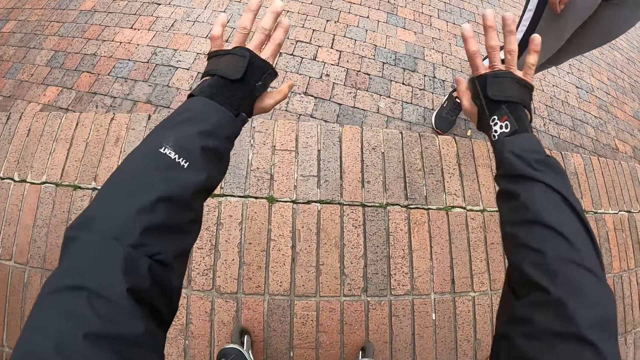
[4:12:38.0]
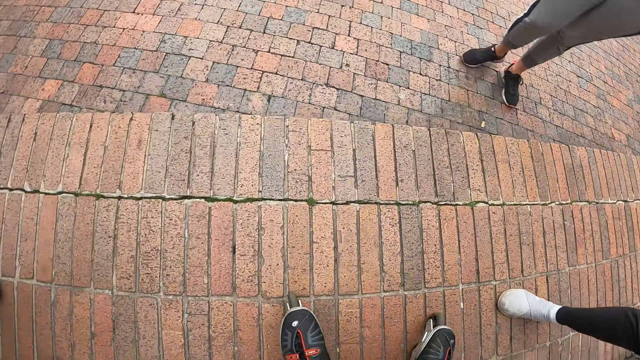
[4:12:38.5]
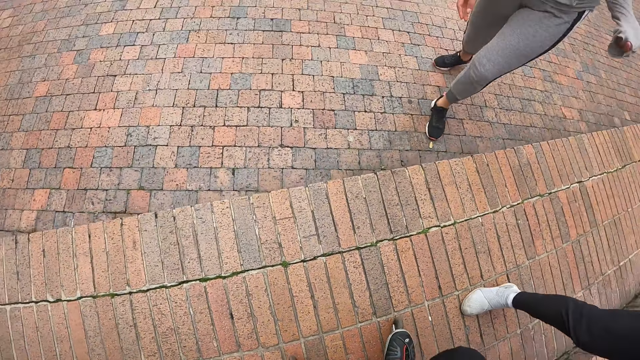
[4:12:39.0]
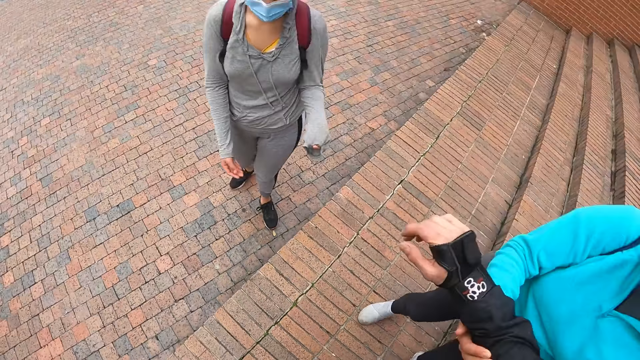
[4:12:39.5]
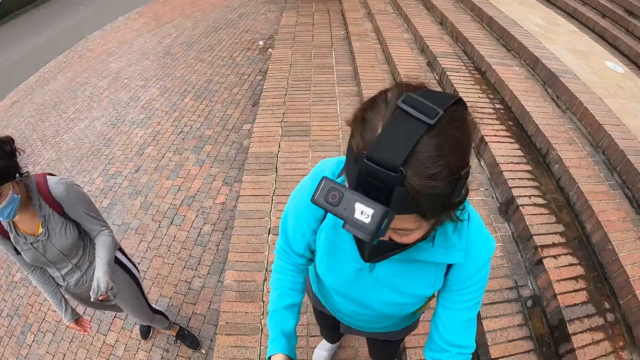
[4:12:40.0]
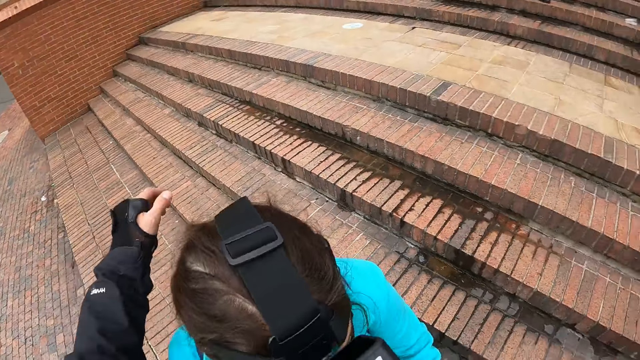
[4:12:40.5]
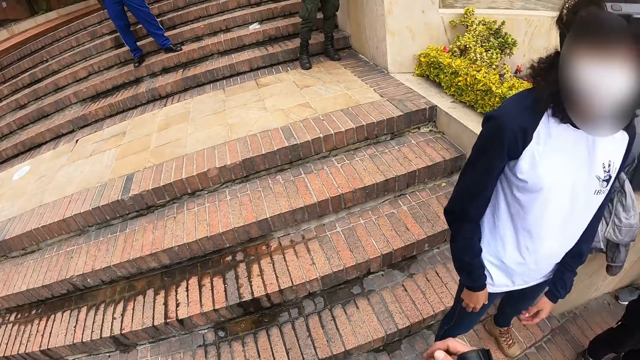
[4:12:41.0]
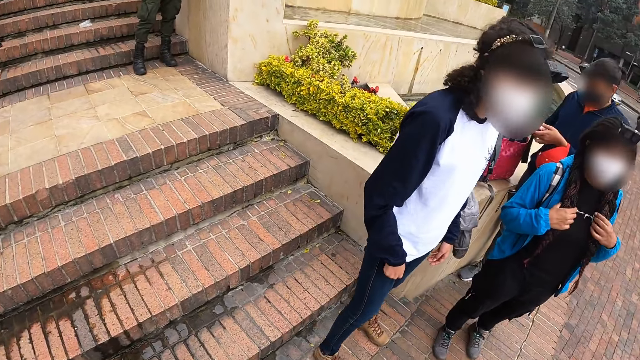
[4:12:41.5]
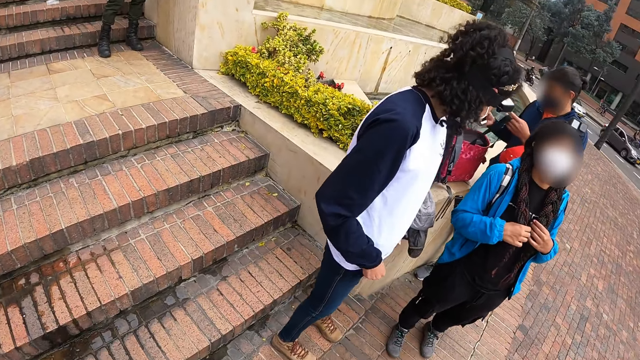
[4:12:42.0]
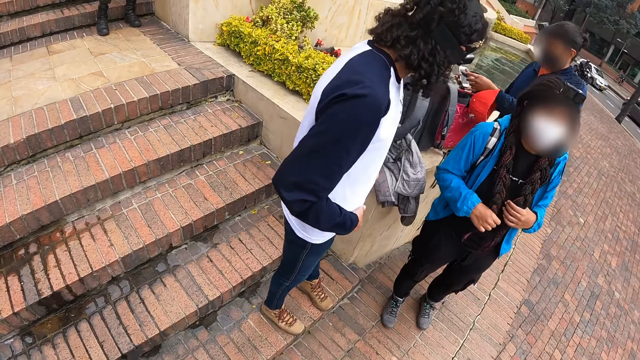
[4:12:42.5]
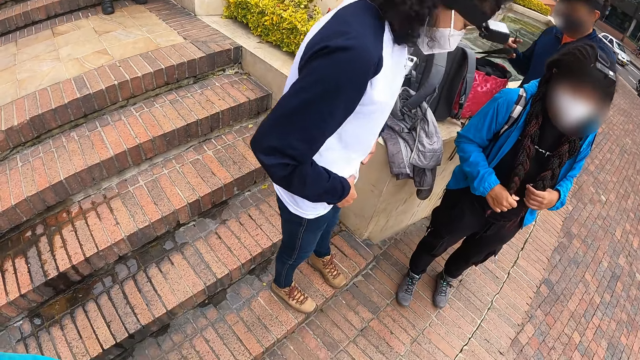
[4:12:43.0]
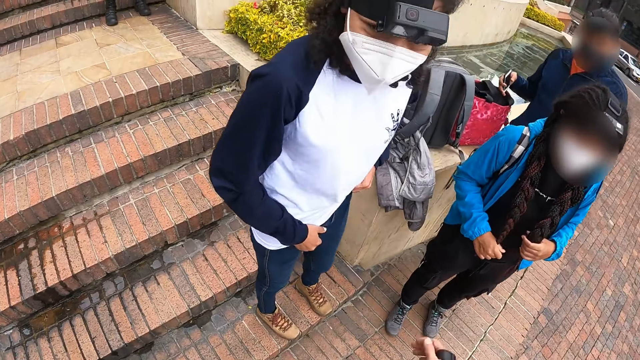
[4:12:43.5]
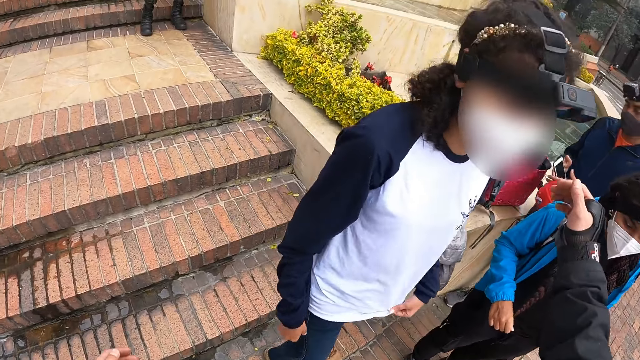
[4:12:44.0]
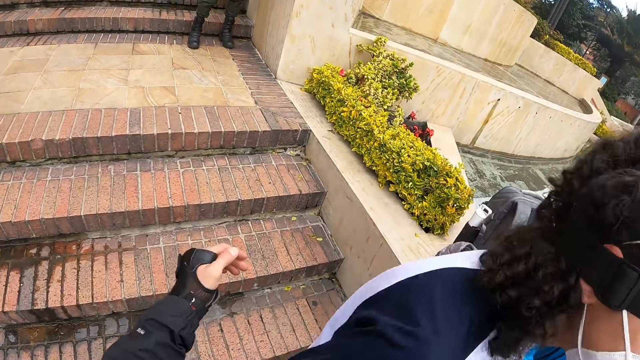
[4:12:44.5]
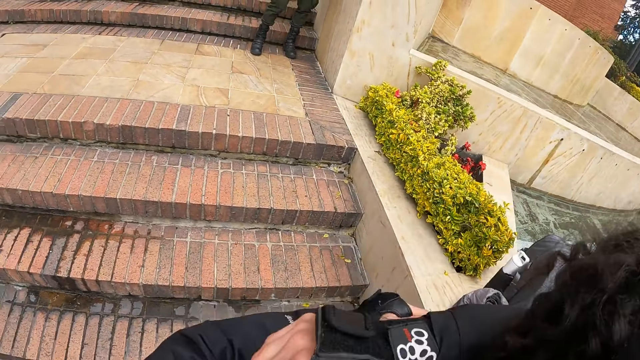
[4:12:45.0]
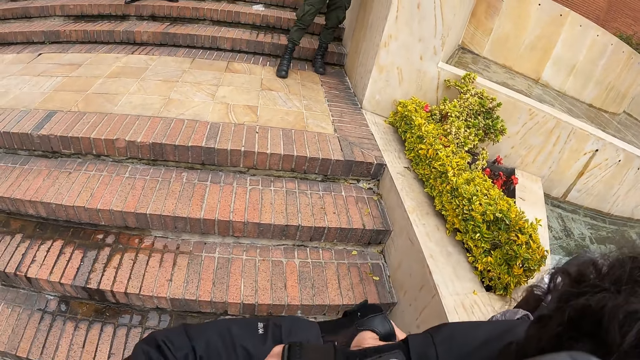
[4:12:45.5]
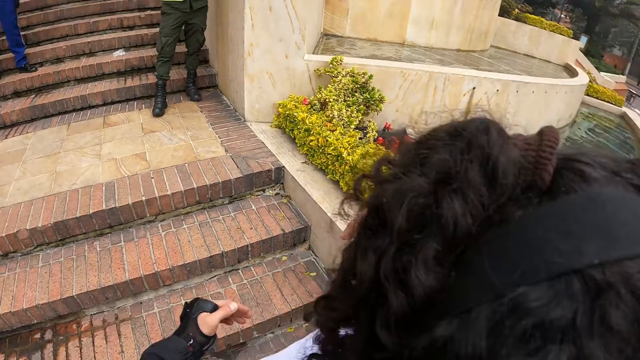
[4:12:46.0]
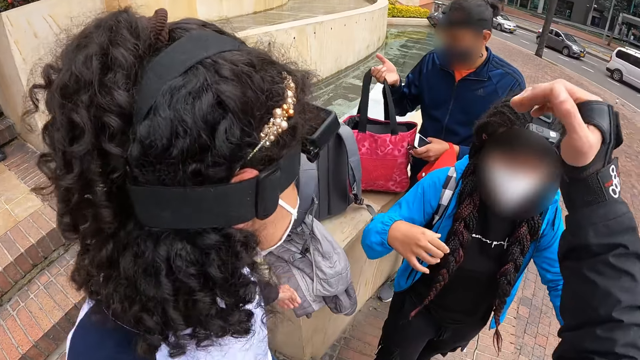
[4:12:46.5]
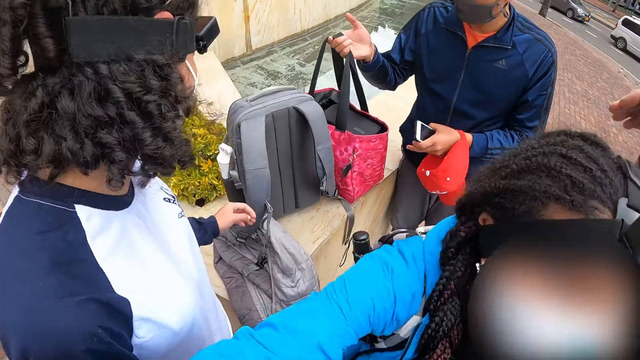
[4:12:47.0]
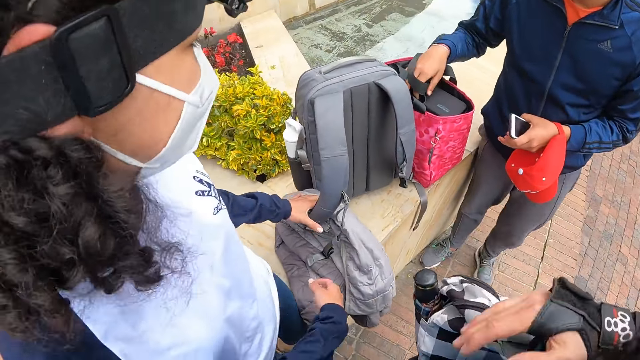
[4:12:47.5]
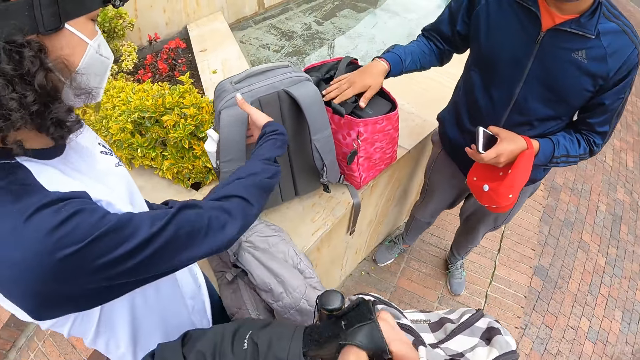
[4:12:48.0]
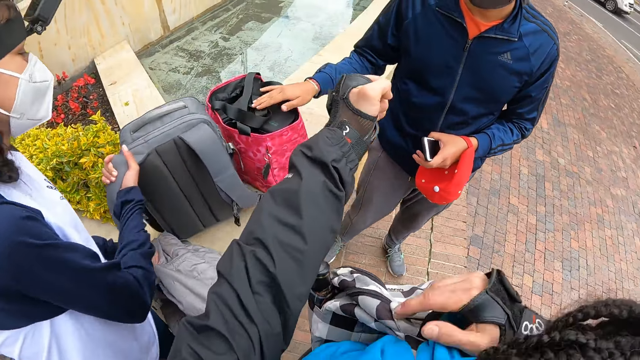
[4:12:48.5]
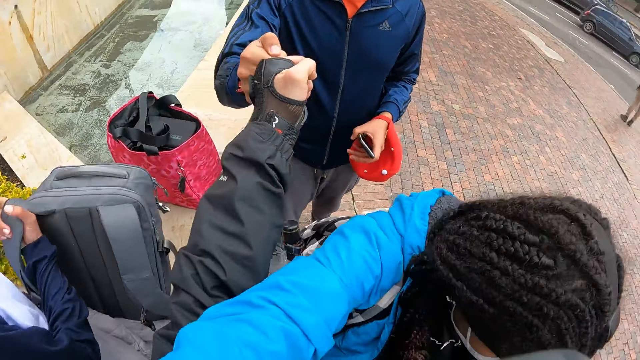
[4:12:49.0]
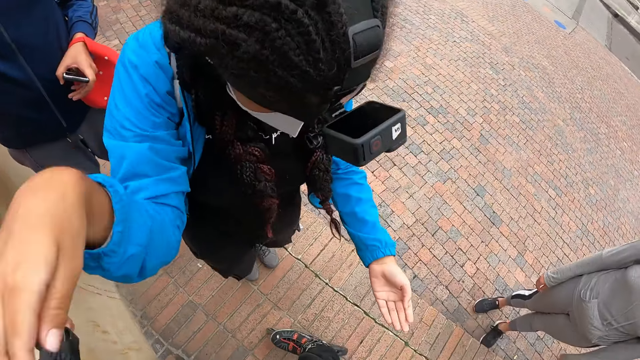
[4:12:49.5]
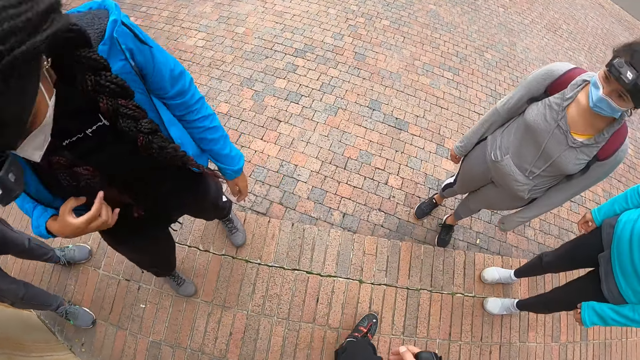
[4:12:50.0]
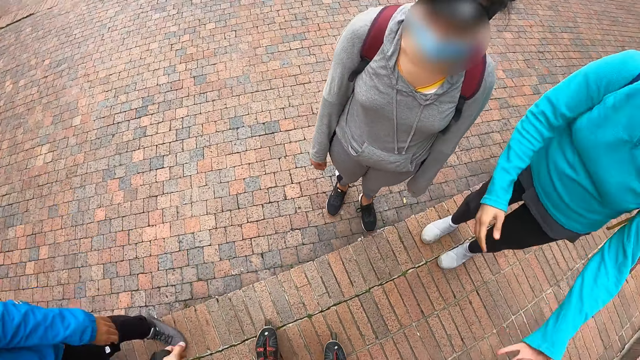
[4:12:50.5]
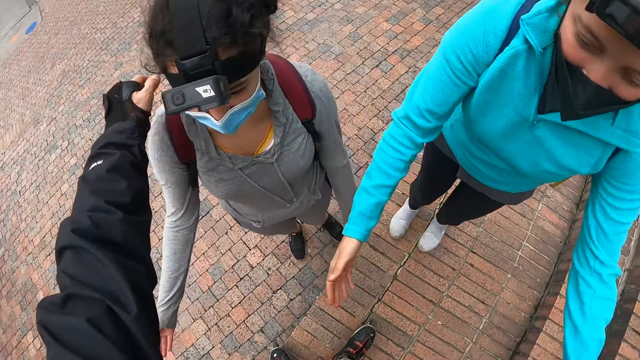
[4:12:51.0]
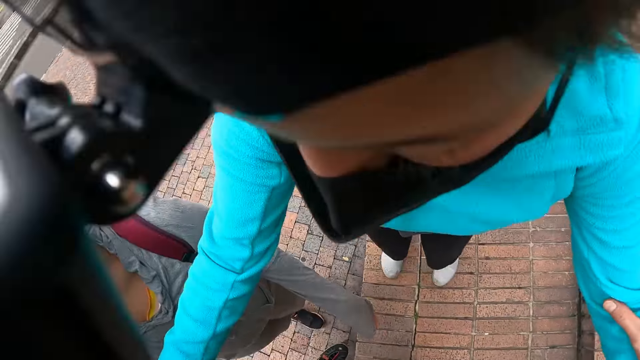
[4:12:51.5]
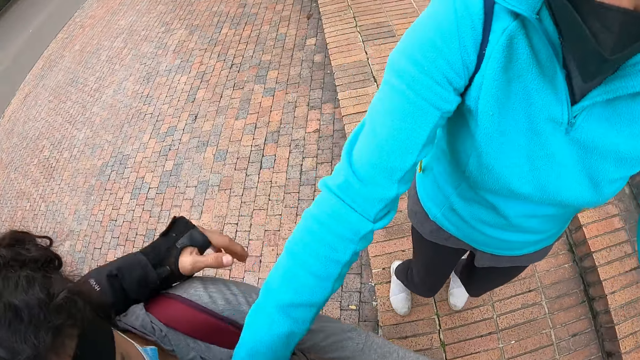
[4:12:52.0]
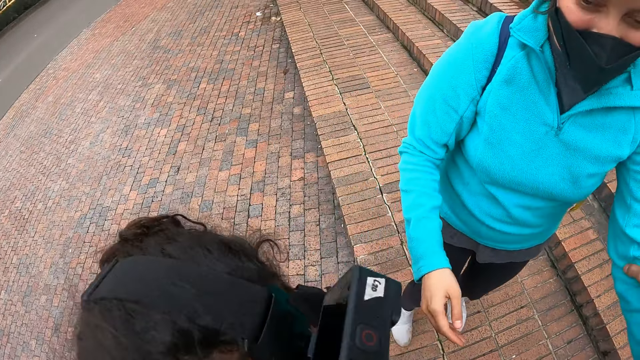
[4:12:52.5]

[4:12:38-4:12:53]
The camera wearer stands up. They converse with a woman. They hug the woman. They turn towards another woman, a third woman and a man. The third woman holds her hair with both hands. The man touches a bag on the floor with both hands. The camera wearer converses with the man and the other woman. They hug the man and the other woman. They hug the third woman. The other woman holds a bag on the floor with both hands. The camera wearer converses with another man. They hit knuckles with the first man. They hug a woman and another woman.

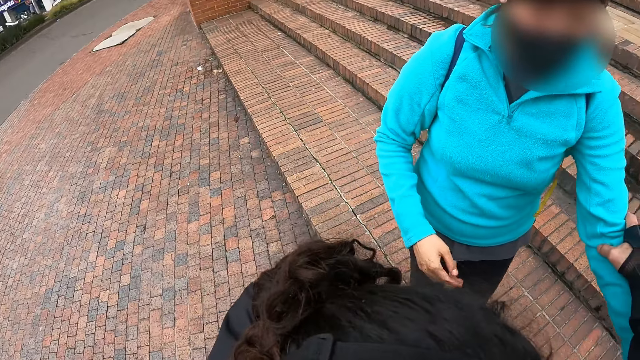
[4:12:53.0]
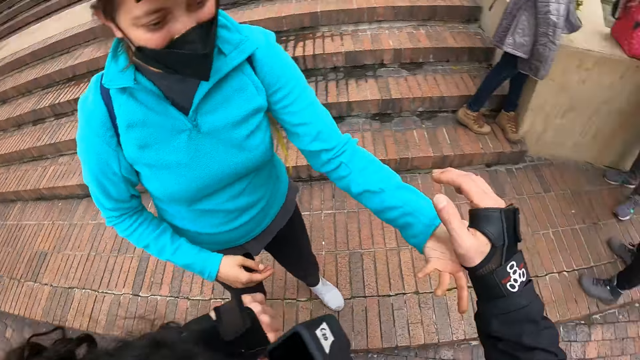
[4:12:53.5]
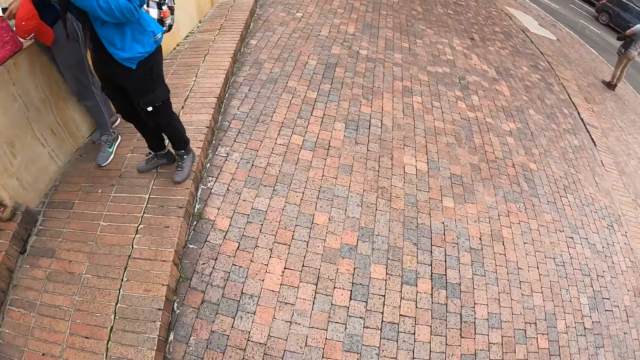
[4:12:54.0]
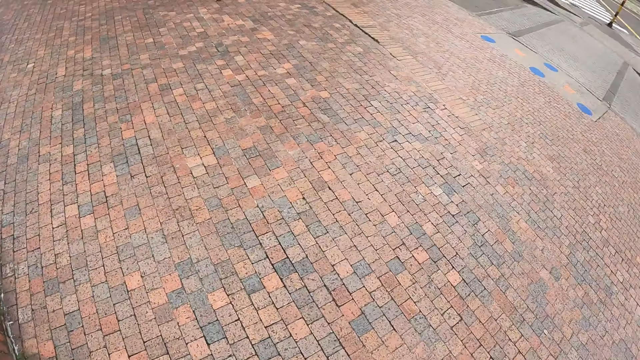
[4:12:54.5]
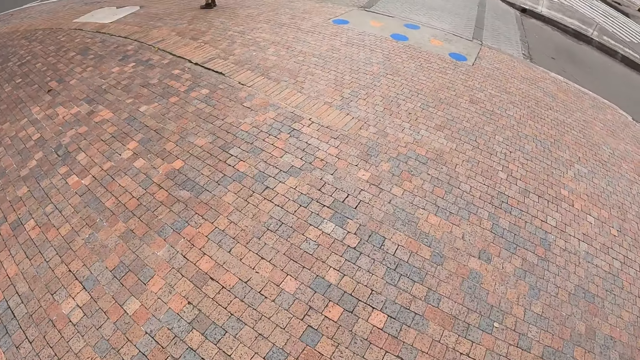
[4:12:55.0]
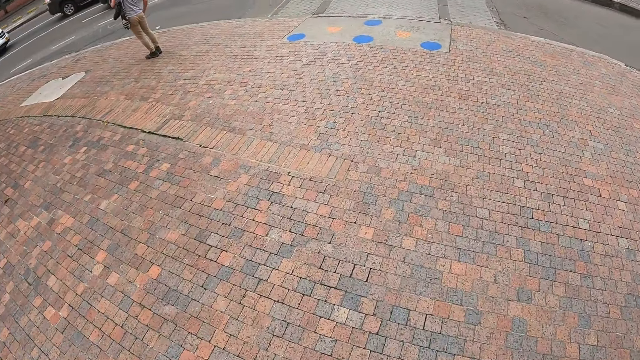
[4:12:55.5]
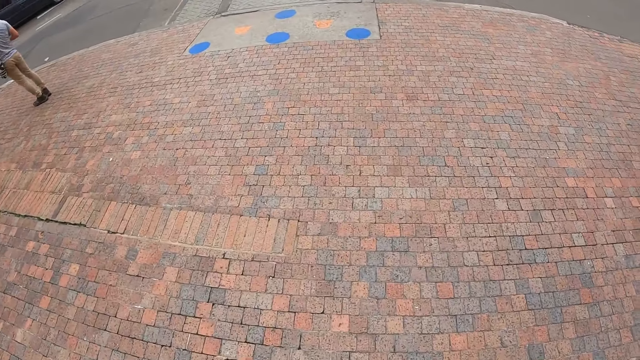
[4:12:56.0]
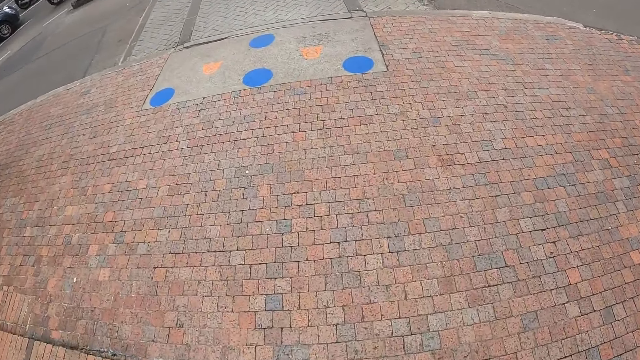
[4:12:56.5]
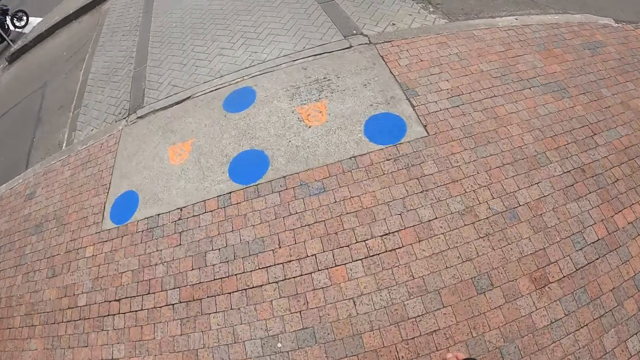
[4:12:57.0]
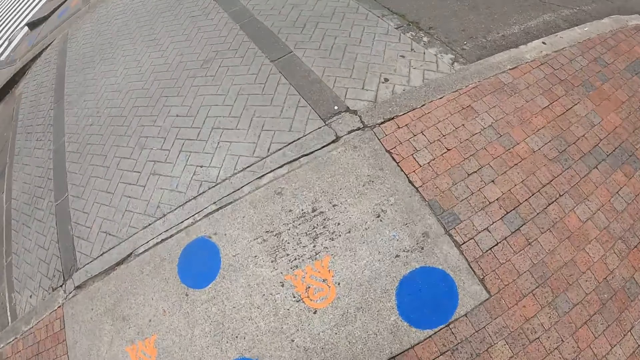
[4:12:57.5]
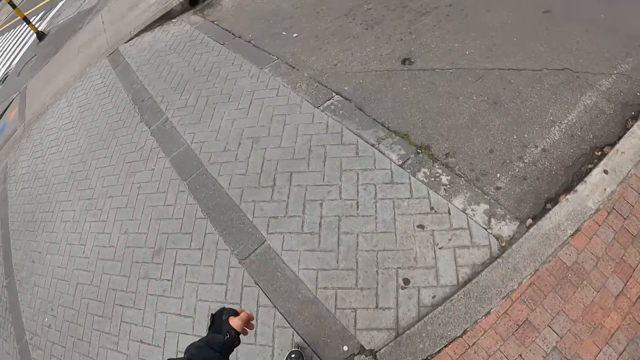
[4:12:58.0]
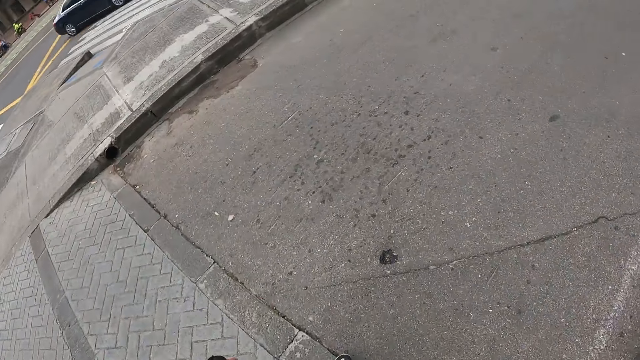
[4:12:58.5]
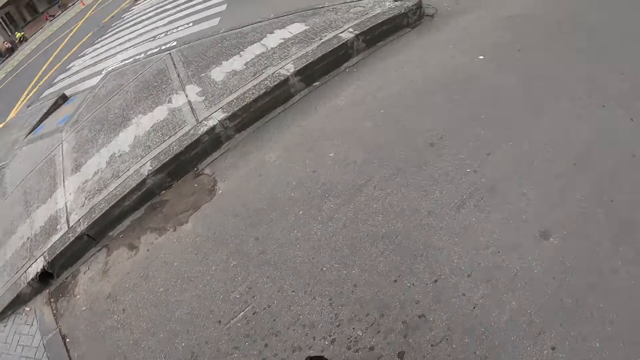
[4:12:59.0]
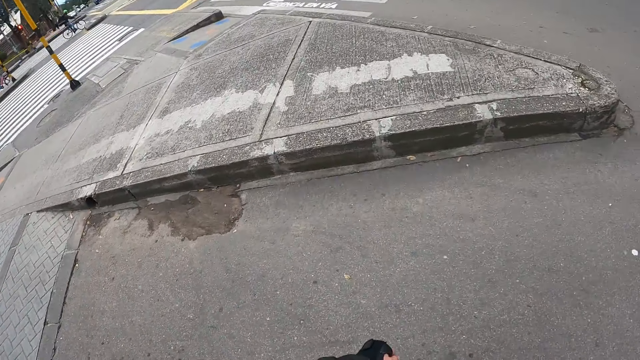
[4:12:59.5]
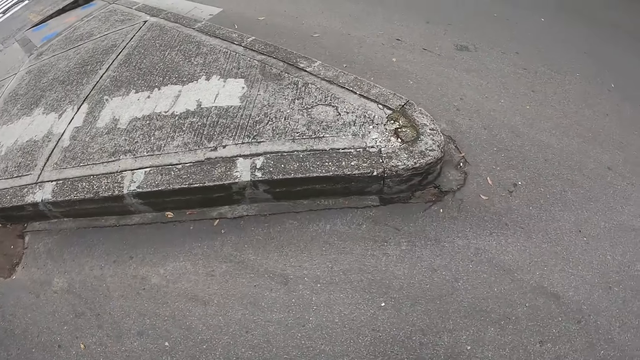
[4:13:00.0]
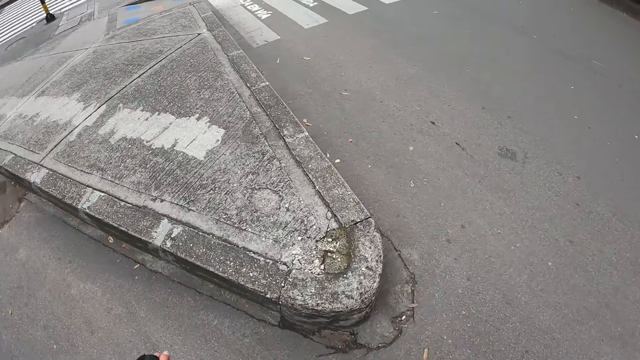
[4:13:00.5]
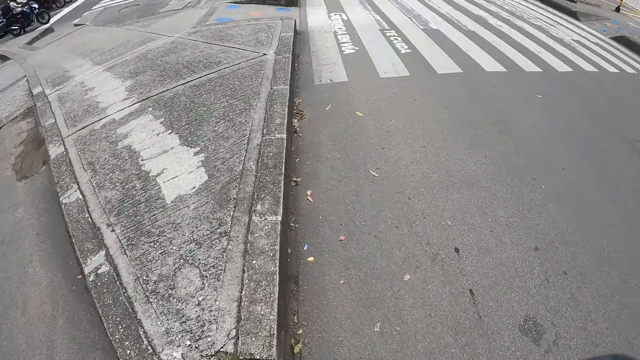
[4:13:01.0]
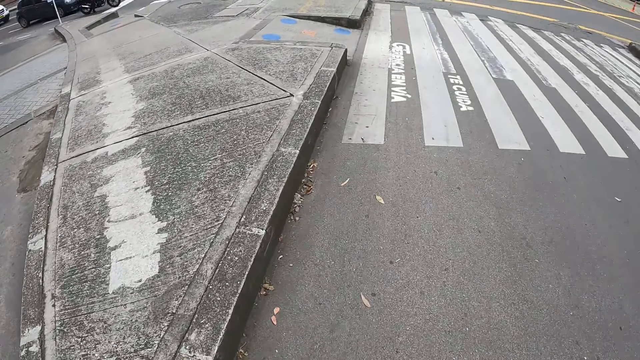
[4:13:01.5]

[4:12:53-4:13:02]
The camera wearer skates around the city. A black car drives past the camera wearer. They skate on the road.
